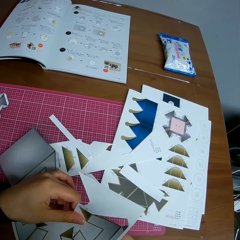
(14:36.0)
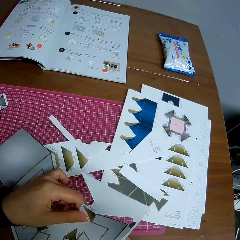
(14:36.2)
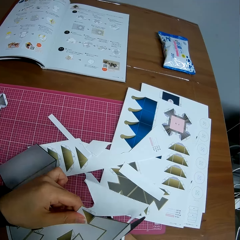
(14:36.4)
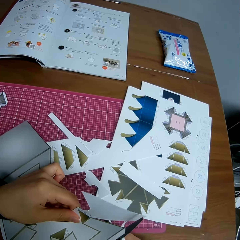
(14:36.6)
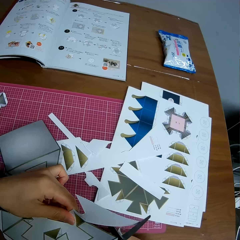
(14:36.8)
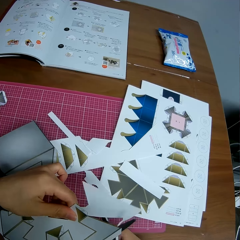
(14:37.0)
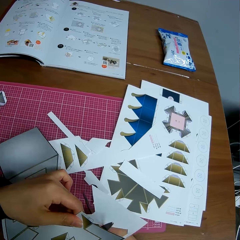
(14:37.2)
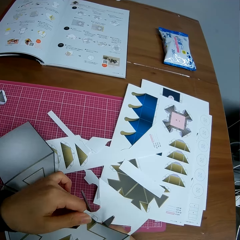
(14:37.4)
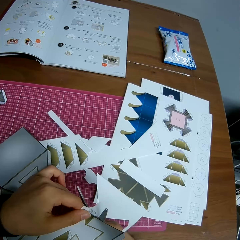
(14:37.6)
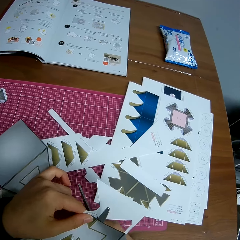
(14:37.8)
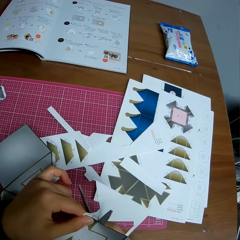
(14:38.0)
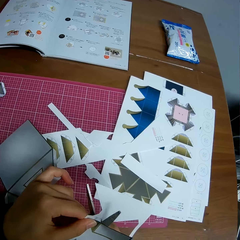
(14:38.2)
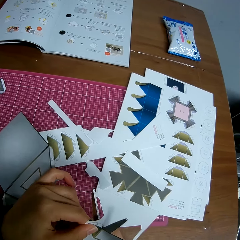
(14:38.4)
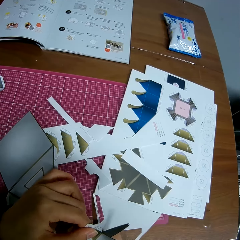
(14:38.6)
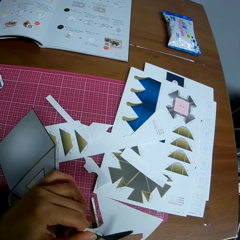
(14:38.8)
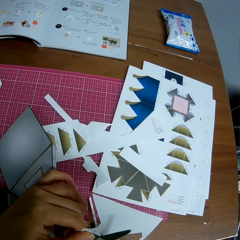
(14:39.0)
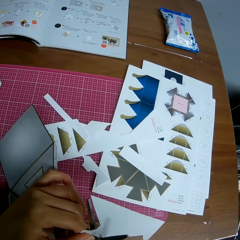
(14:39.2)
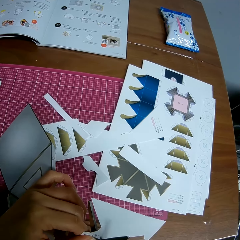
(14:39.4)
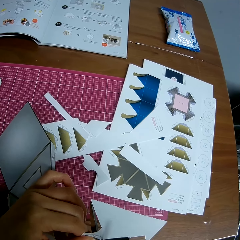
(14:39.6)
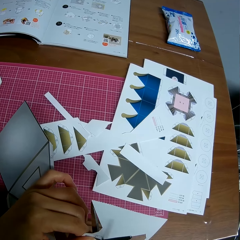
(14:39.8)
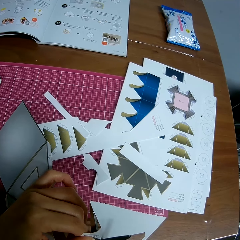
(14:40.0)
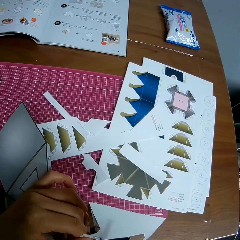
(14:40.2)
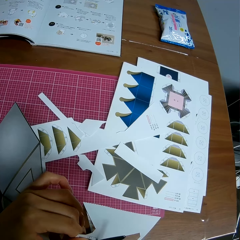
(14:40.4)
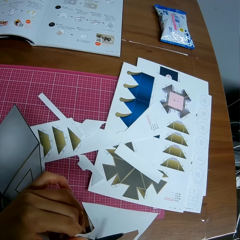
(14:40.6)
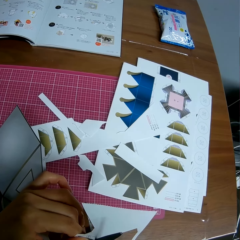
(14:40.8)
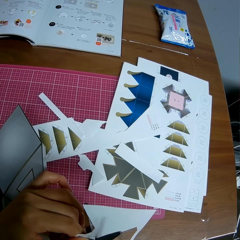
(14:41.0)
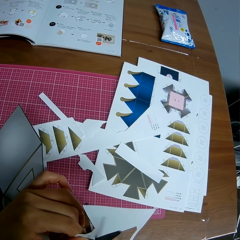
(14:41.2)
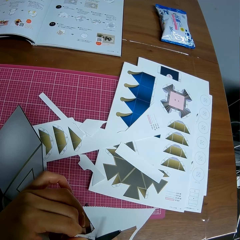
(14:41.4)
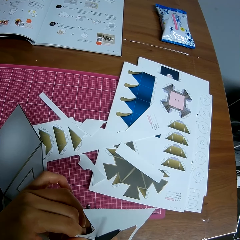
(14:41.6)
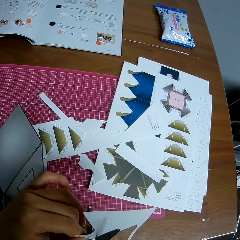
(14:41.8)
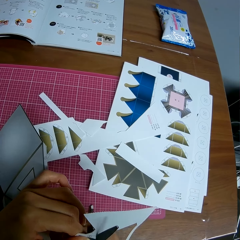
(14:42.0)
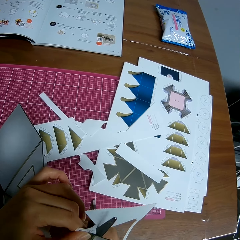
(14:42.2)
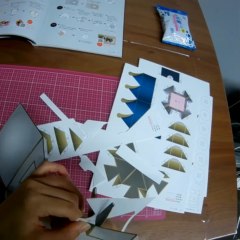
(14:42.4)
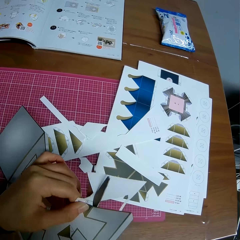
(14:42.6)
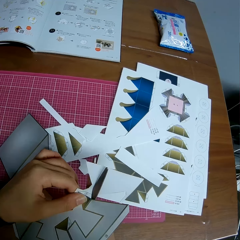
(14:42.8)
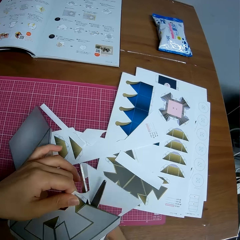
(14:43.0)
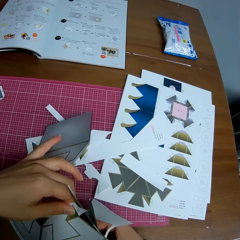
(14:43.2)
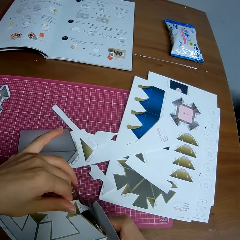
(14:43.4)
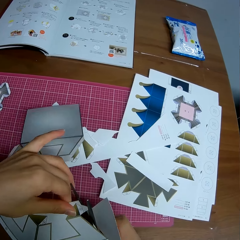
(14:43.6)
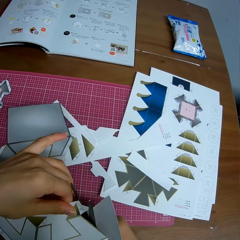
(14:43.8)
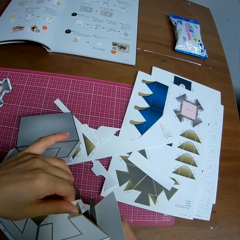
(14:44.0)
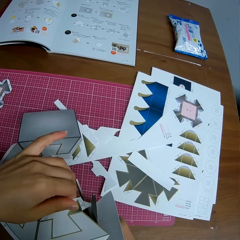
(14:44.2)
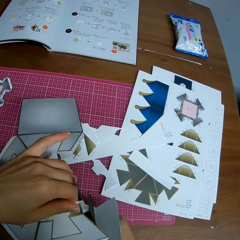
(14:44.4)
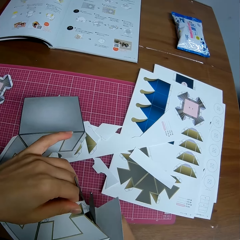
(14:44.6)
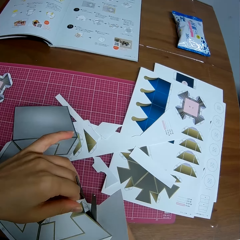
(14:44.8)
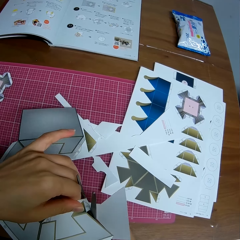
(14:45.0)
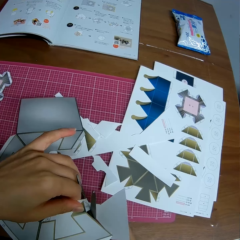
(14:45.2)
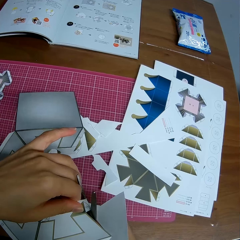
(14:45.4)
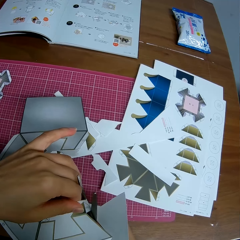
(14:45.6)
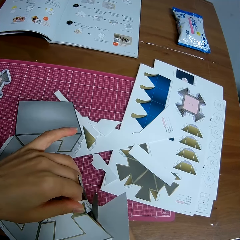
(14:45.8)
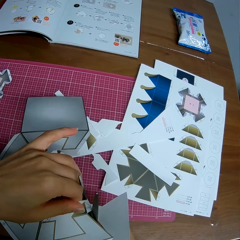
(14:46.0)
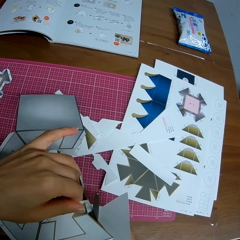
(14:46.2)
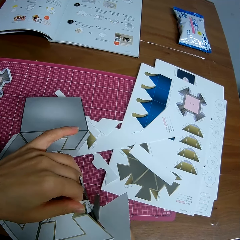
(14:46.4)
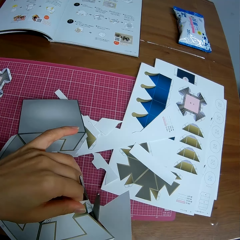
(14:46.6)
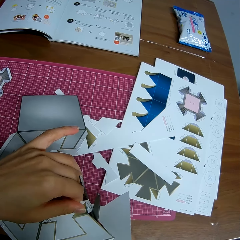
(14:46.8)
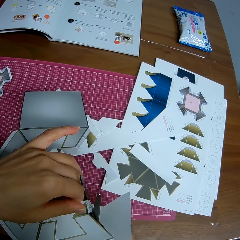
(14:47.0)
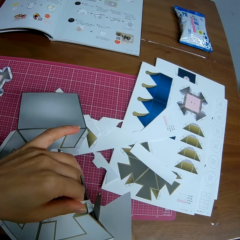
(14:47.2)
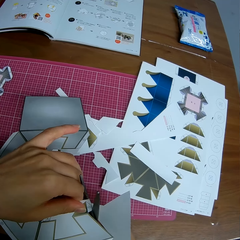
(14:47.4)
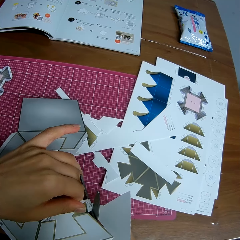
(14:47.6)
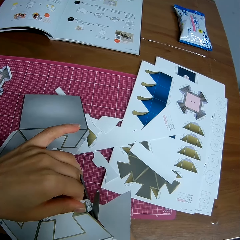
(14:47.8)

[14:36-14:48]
The camera wearer sets the scissors on the crafting paper. They cut the crafting paper with the scissors. They adjust the crafting paper. They cut the crafting paper with the scissors.

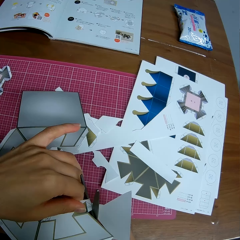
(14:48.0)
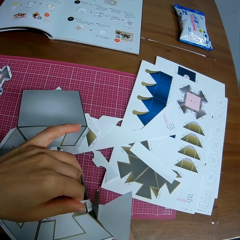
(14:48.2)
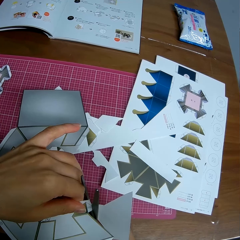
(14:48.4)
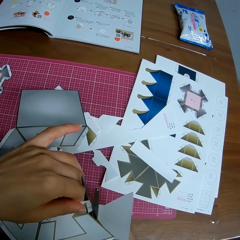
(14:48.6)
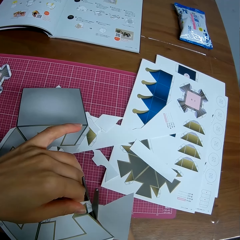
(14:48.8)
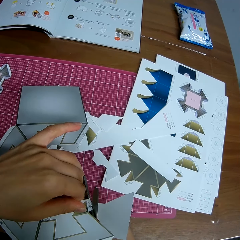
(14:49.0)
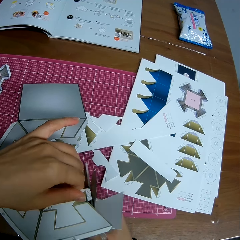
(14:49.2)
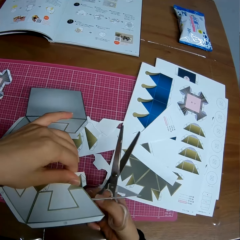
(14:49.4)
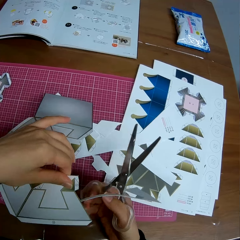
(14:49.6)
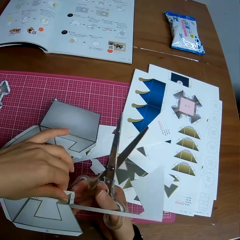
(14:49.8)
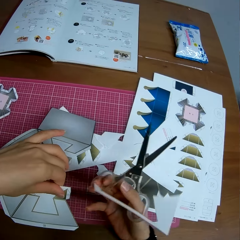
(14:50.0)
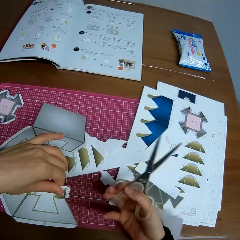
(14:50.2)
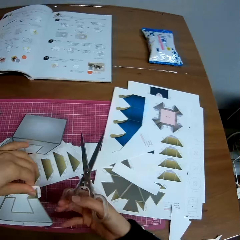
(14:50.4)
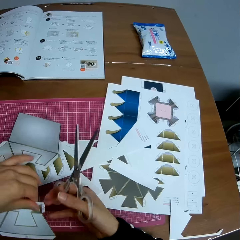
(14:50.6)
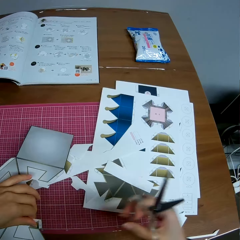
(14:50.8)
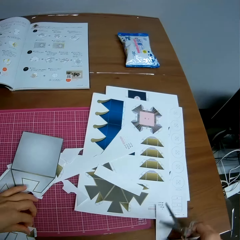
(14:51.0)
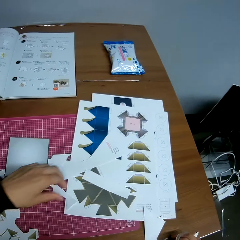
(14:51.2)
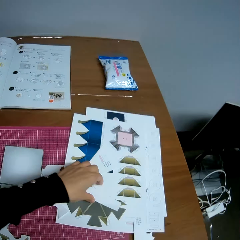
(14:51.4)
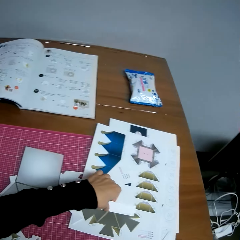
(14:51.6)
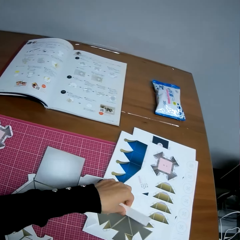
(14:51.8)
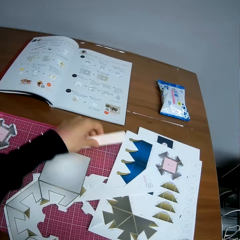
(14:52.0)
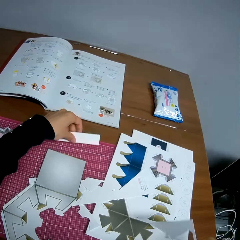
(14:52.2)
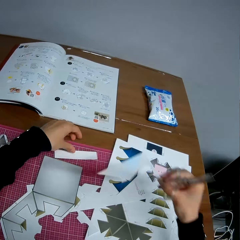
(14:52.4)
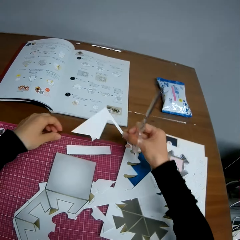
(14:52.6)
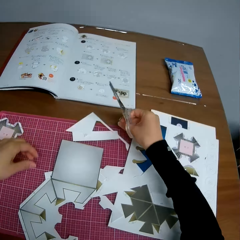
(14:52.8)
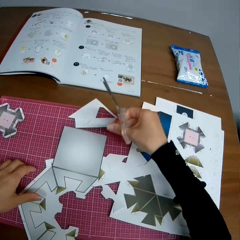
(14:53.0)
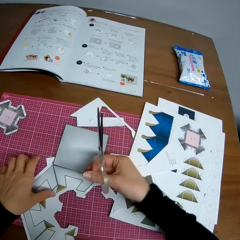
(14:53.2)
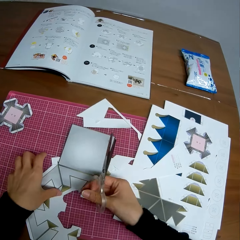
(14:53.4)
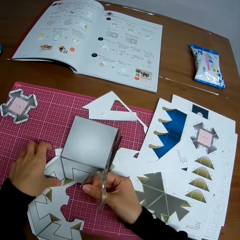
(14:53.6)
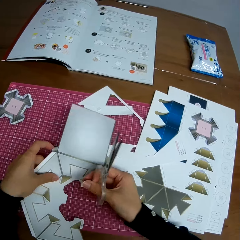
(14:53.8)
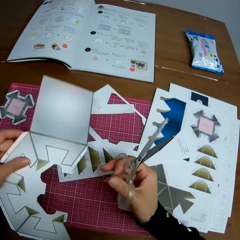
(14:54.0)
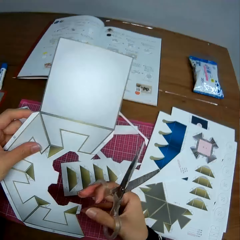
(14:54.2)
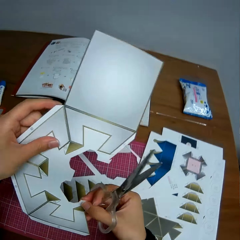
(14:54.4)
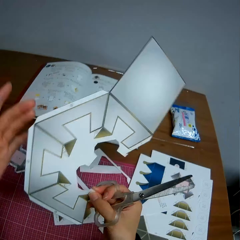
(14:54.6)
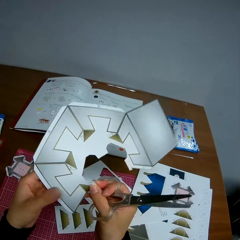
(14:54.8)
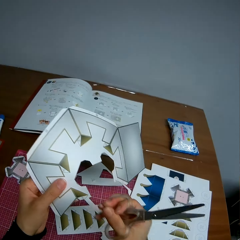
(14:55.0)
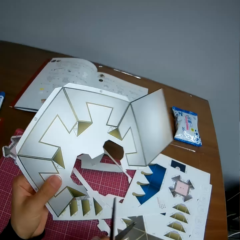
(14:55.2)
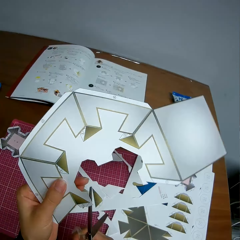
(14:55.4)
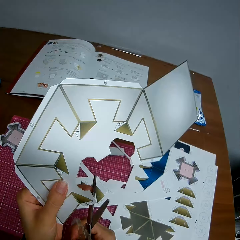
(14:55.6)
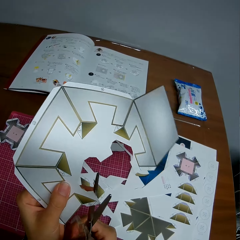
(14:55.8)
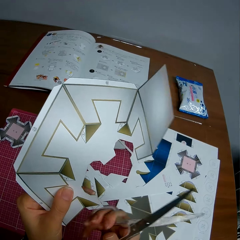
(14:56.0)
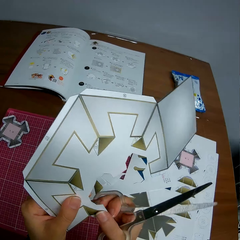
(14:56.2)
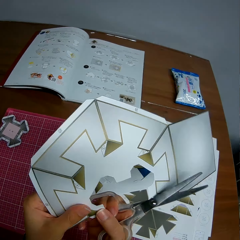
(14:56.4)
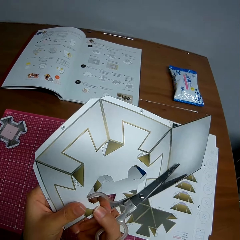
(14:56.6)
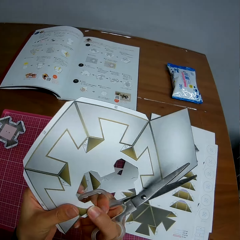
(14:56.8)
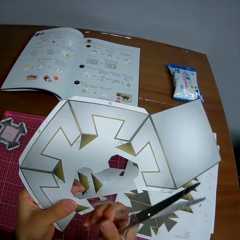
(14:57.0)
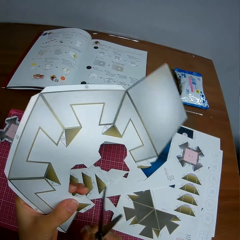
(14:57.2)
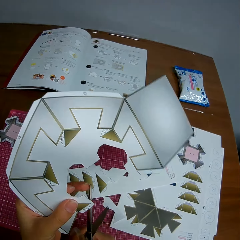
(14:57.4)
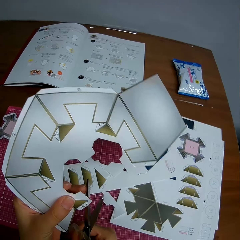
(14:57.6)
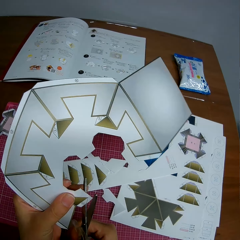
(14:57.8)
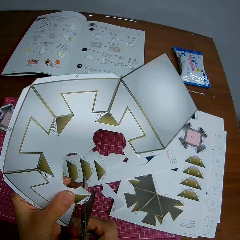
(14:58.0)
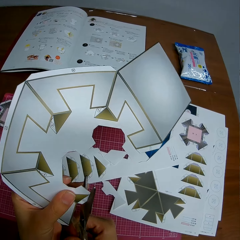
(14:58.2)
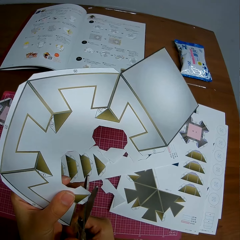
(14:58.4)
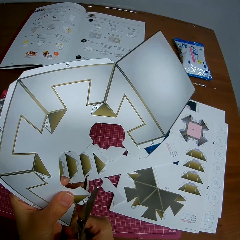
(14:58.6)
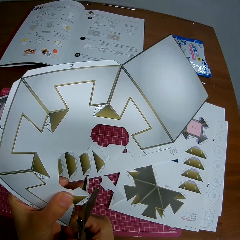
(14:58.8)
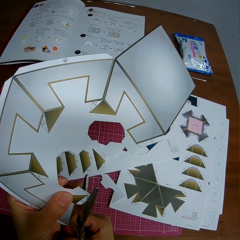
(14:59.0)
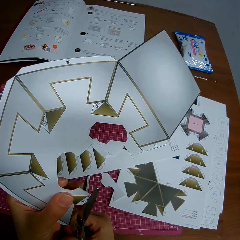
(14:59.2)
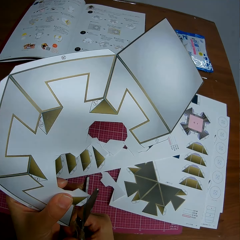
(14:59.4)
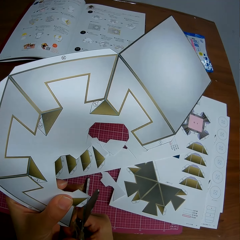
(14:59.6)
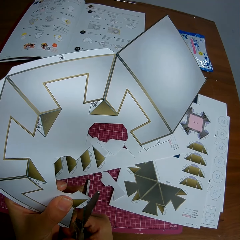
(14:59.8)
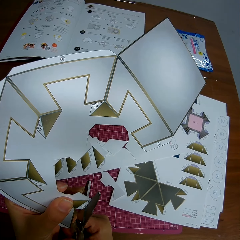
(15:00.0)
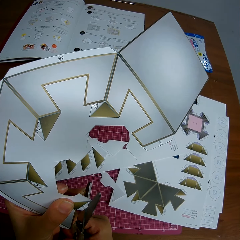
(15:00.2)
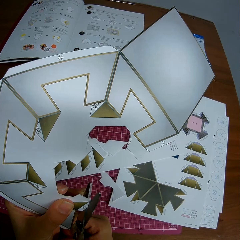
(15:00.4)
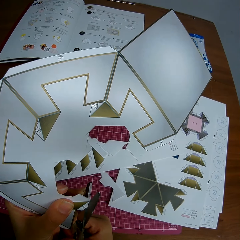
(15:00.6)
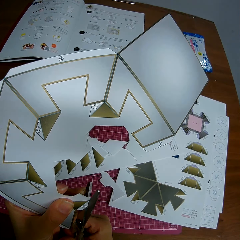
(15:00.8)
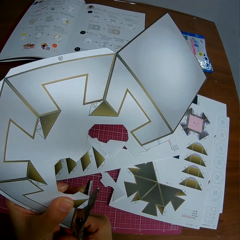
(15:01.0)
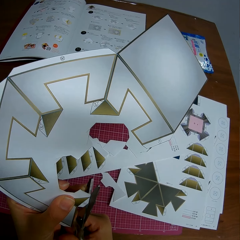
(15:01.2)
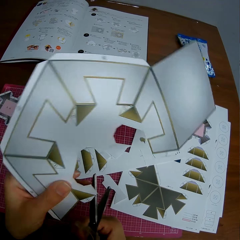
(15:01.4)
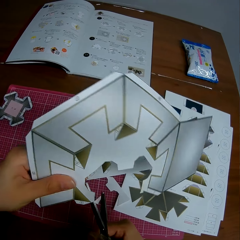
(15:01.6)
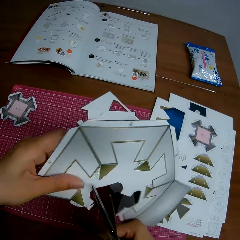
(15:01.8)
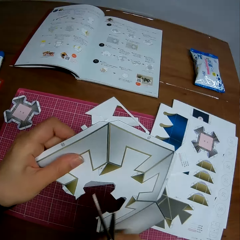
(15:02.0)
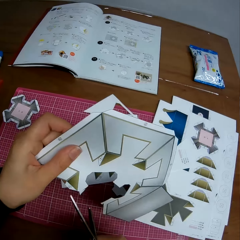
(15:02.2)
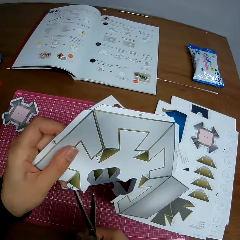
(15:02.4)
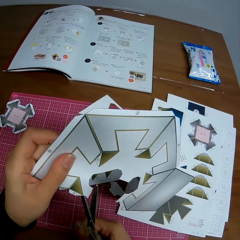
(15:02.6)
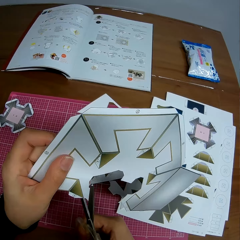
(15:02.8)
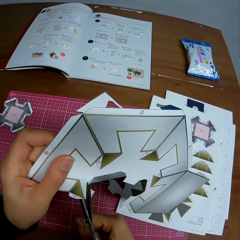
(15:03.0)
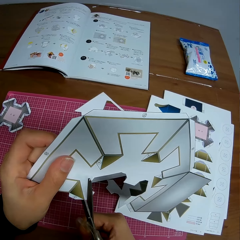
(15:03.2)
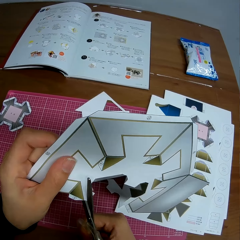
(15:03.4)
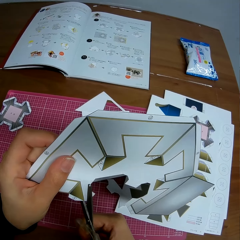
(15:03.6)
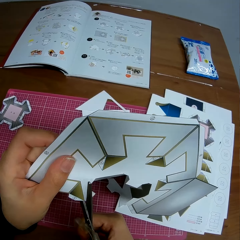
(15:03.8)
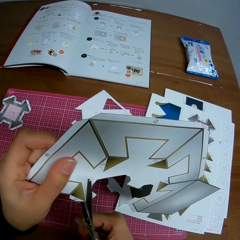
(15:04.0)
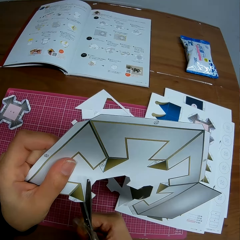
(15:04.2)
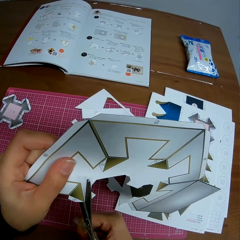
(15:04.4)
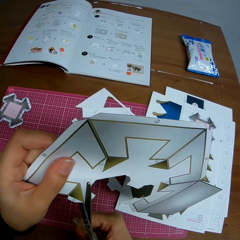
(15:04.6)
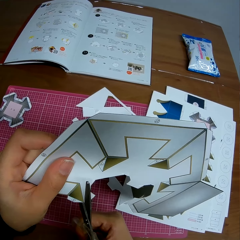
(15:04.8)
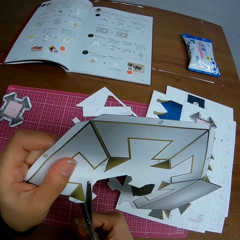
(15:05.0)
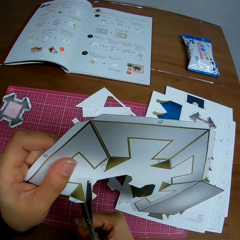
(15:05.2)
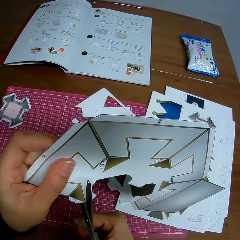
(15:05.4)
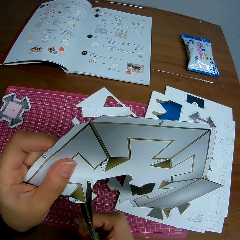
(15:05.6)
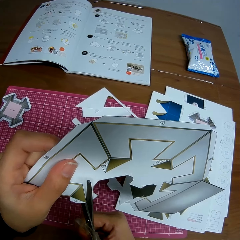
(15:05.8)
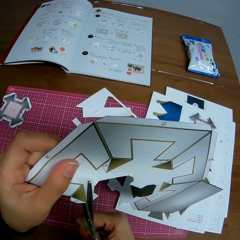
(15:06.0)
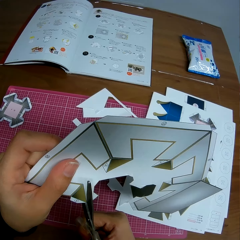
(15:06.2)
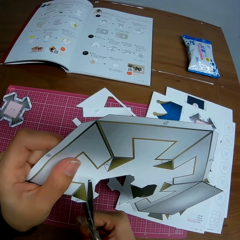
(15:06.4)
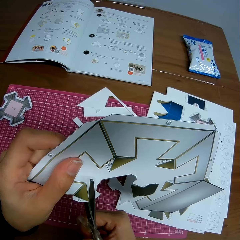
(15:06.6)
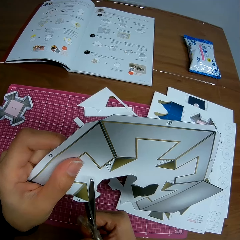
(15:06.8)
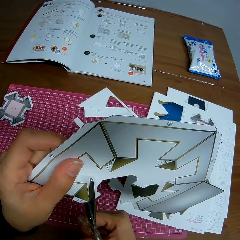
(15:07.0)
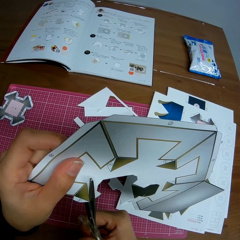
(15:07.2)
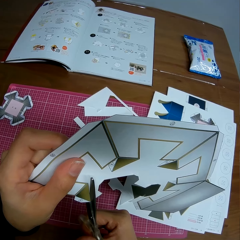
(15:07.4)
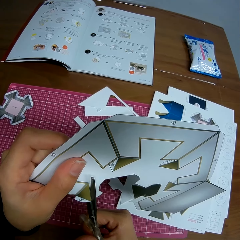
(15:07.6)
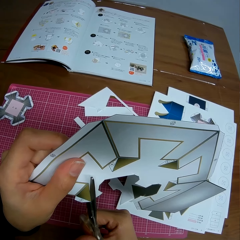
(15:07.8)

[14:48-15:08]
The camera wearer drops a piece of crafting paper on the table. They drop the crafting paper on the mat craft board. They put aside pieces of crafting paper on the mat craft board. They pick up the edge of a cut out paper design. They drop the edge of the cut out paper design. They pick up the paper design. They adjust the crafting paper. They set the scissors on the crafting paper. They continue to cut the paper design. They adjust the crafting paper. They set the scissors on the crafting paper. They cut the crafting paper with the scissors. They adjust the crafting paper. They set the scissors on the crafting paper. They cut the crafting paper with the scissors.
